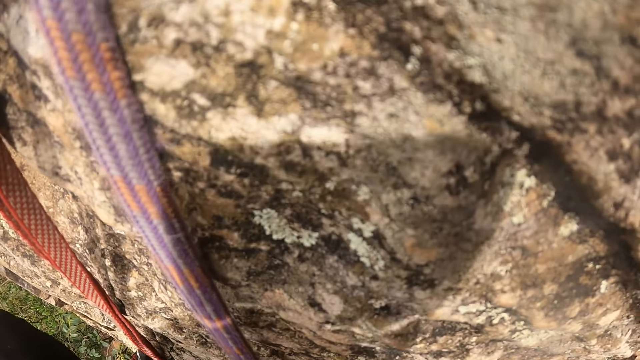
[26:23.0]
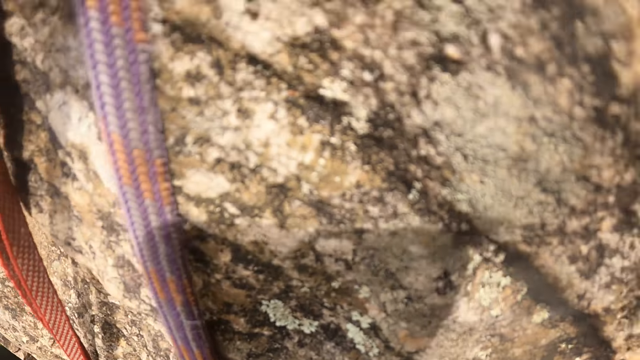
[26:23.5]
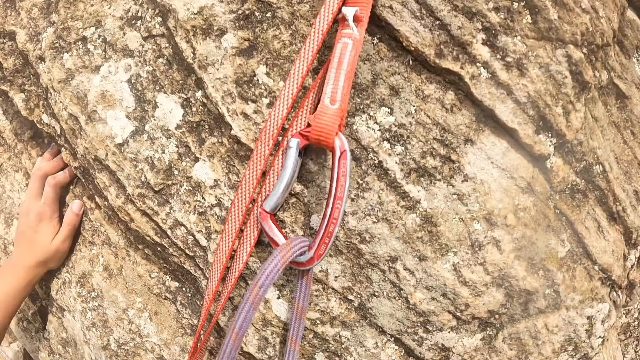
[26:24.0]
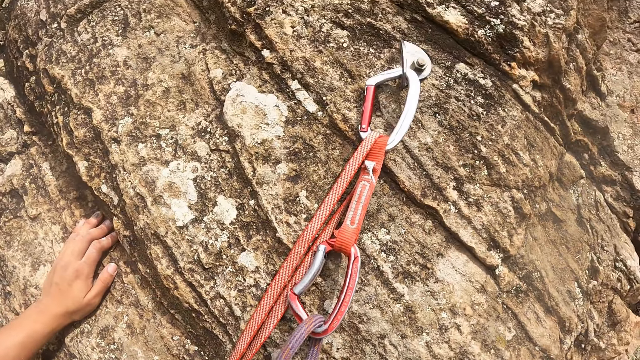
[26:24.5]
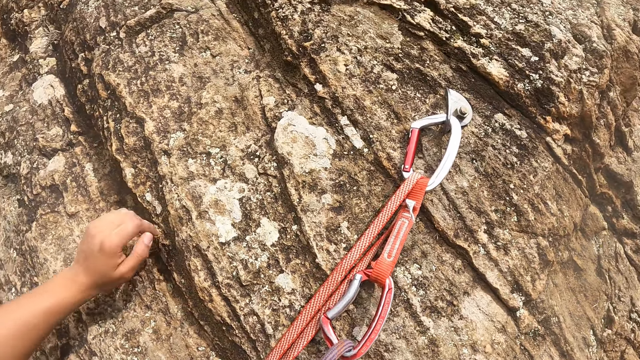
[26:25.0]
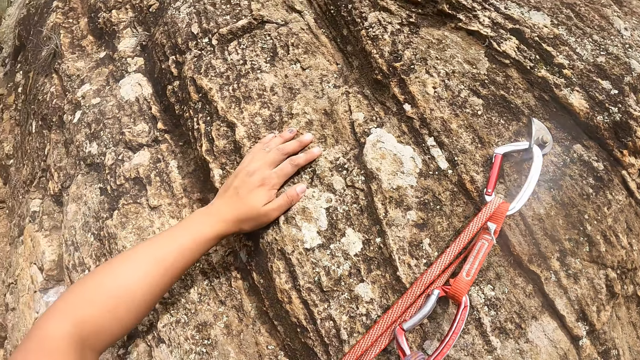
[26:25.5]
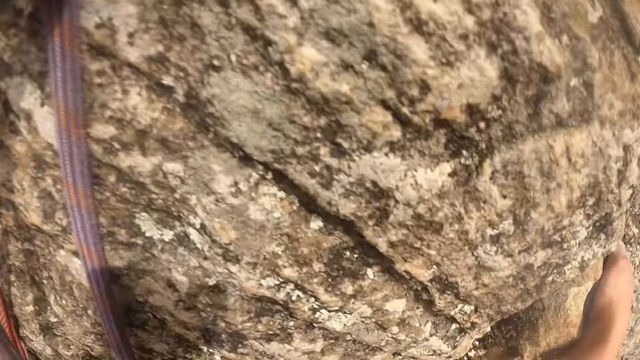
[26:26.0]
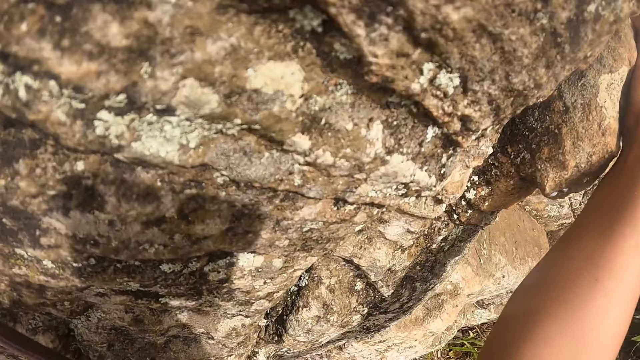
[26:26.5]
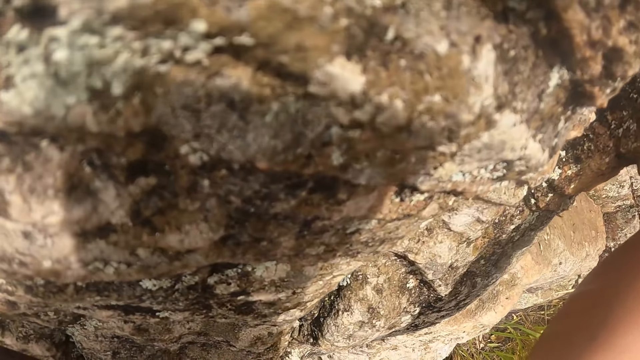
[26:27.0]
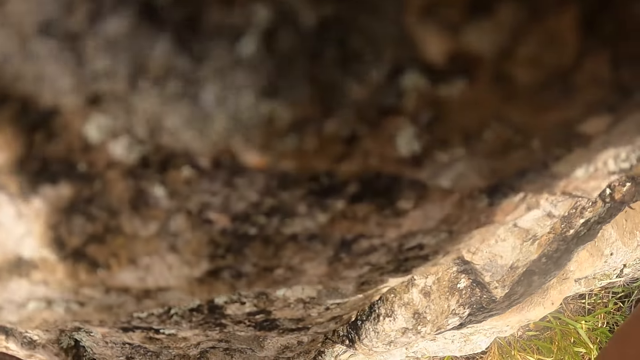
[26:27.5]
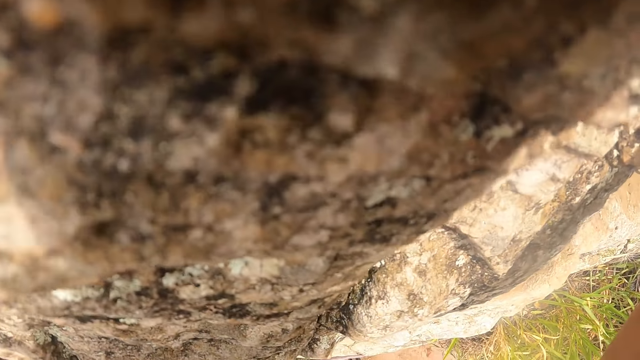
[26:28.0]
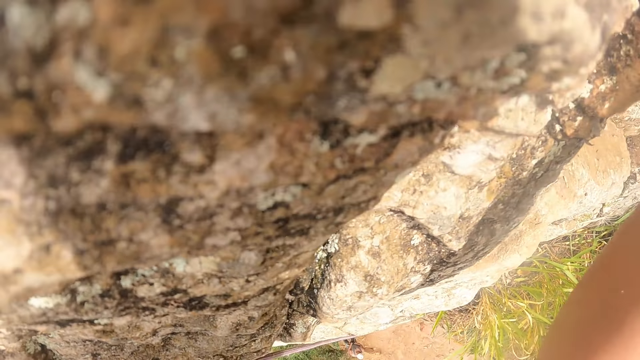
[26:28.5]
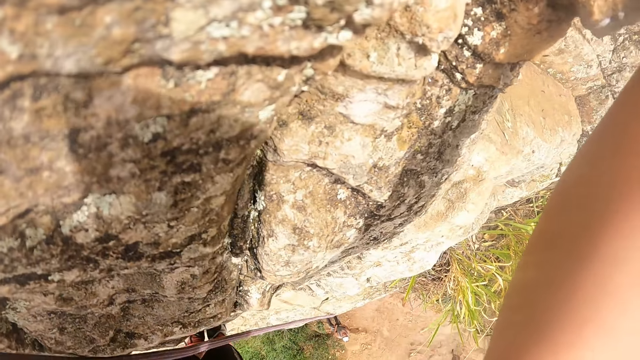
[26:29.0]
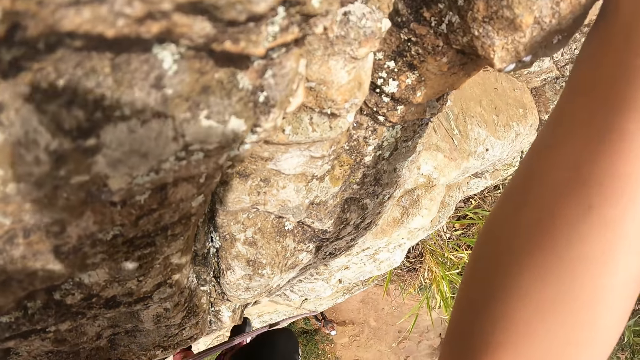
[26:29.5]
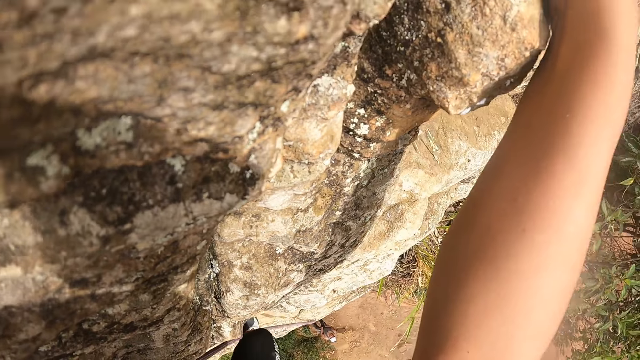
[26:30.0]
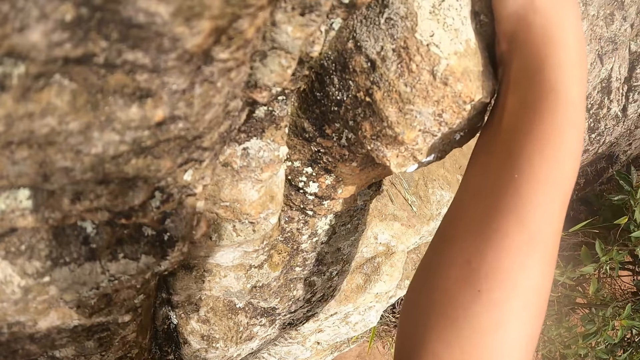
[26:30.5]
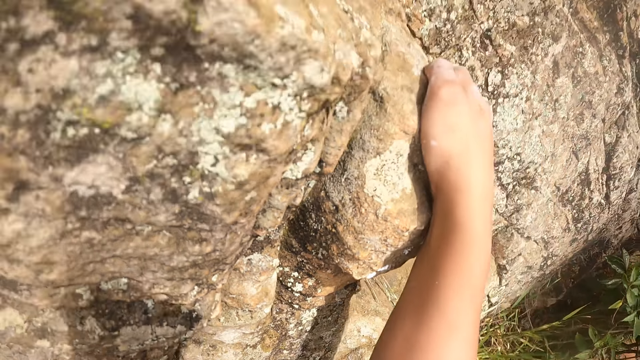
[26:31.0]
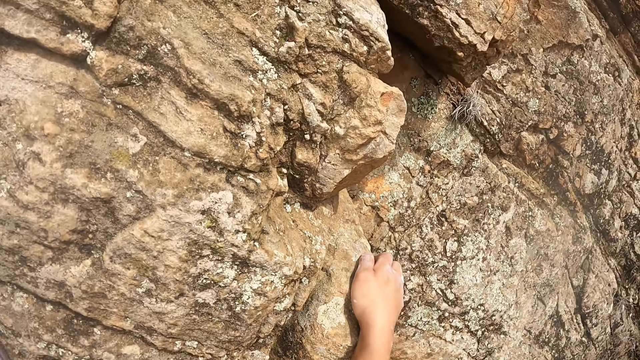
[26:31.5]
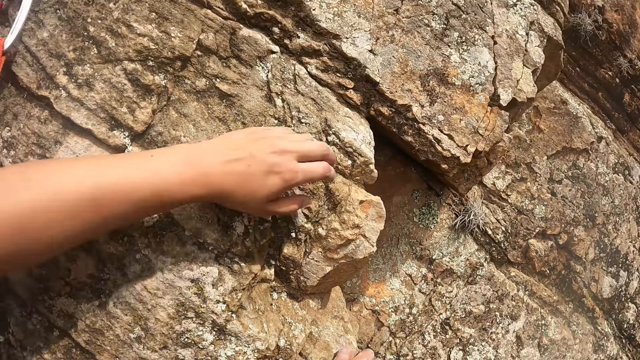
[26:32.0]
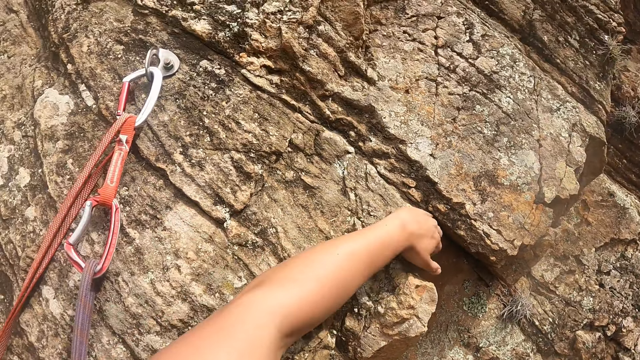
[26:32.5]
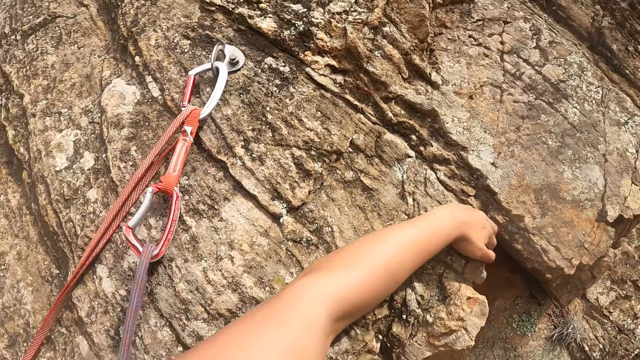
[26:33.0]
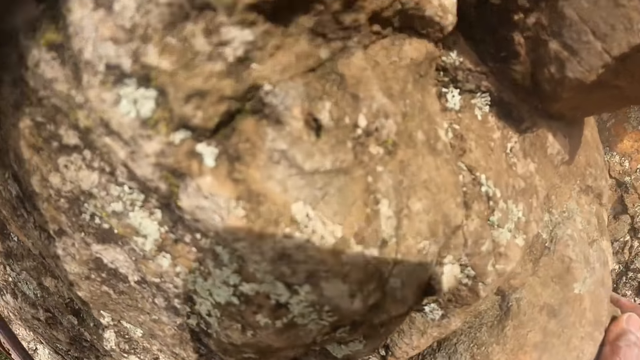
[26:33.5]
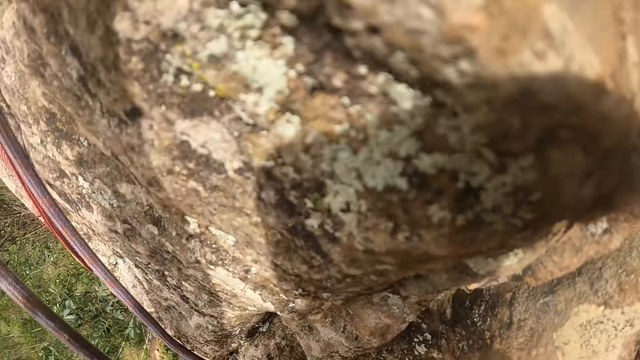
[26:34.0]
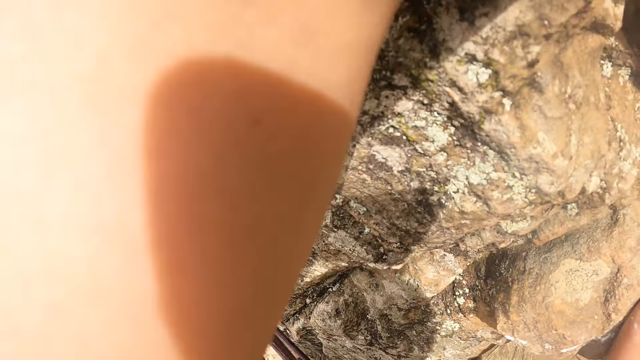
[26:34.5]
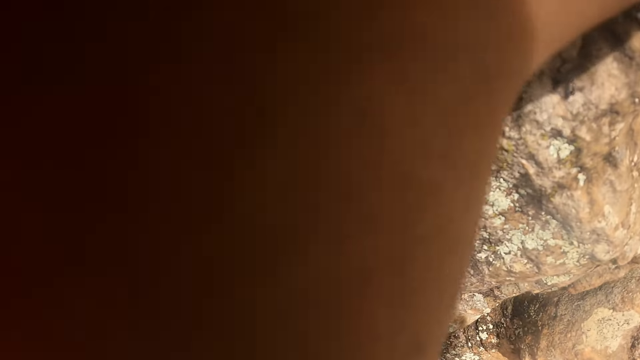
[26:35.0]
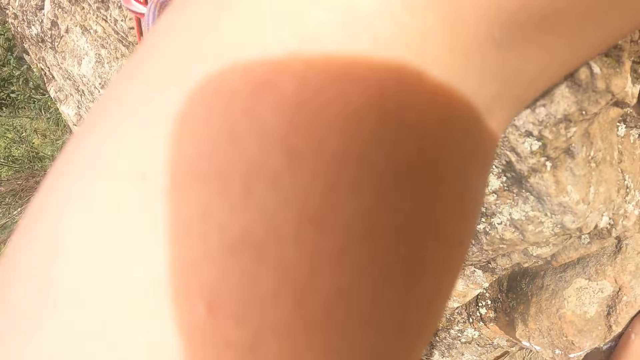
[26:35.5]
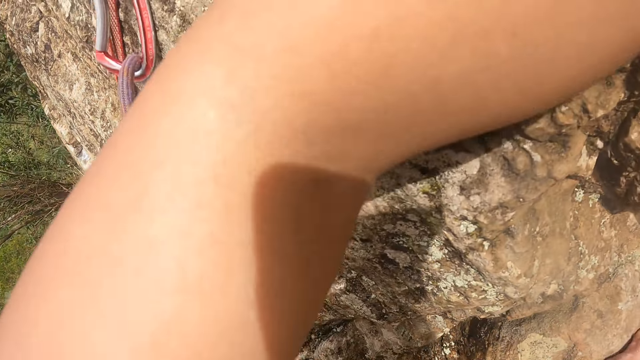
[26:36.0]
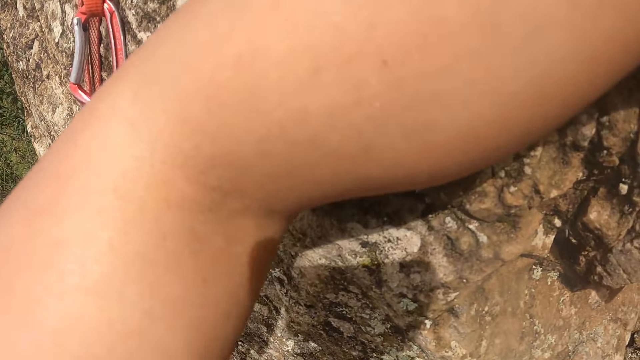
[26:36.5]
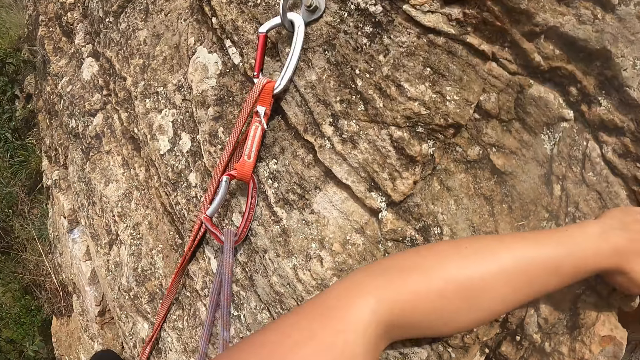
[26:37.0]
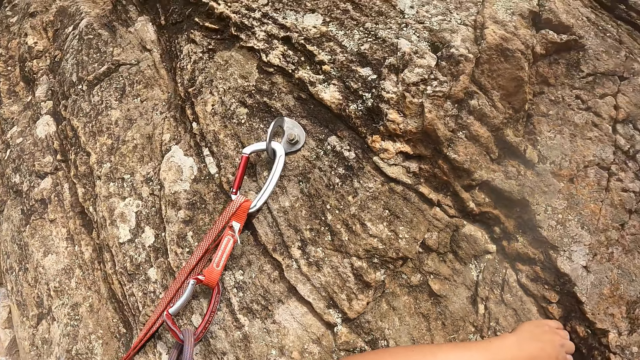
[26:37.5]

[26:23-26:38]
The camera wearer holds the mountain wall. They look around.

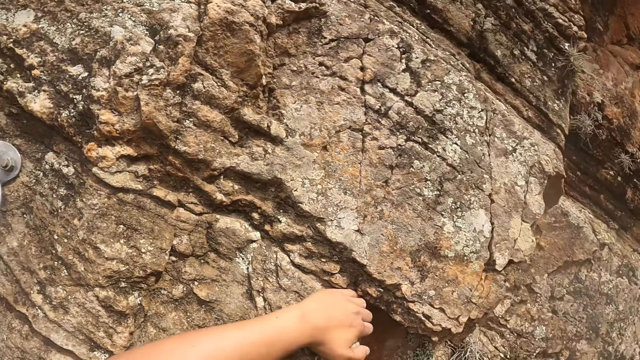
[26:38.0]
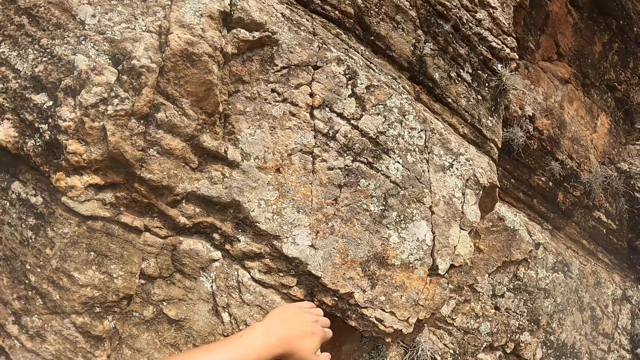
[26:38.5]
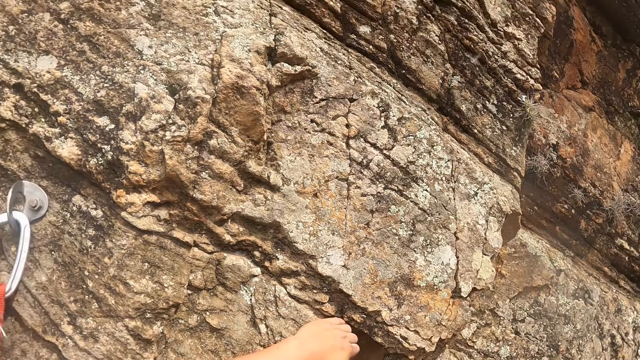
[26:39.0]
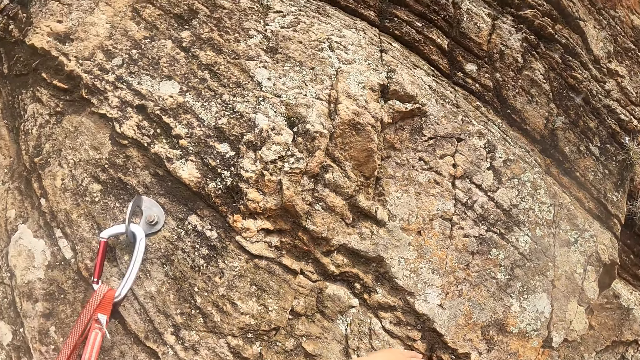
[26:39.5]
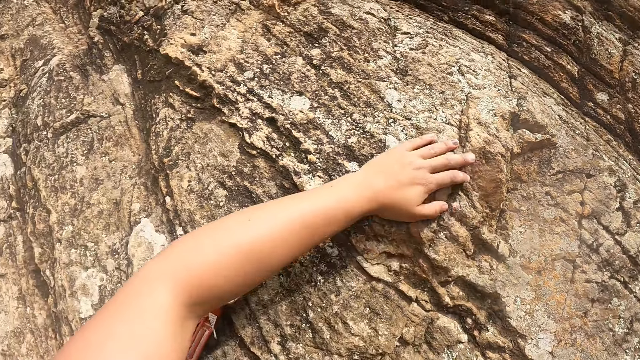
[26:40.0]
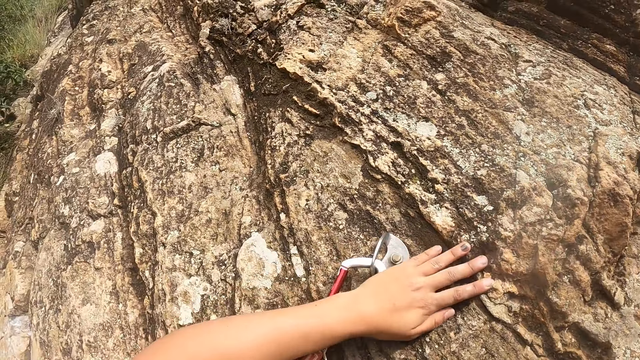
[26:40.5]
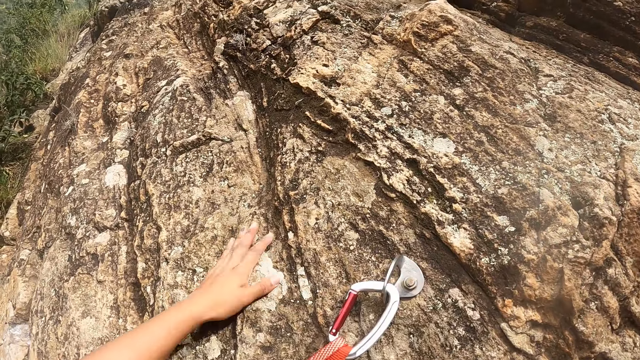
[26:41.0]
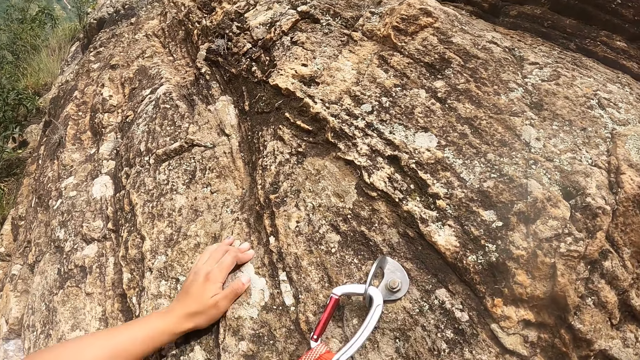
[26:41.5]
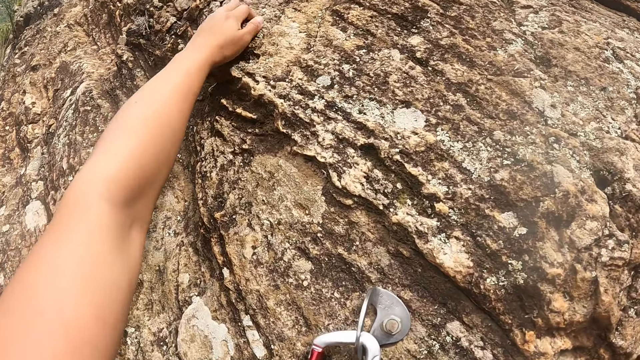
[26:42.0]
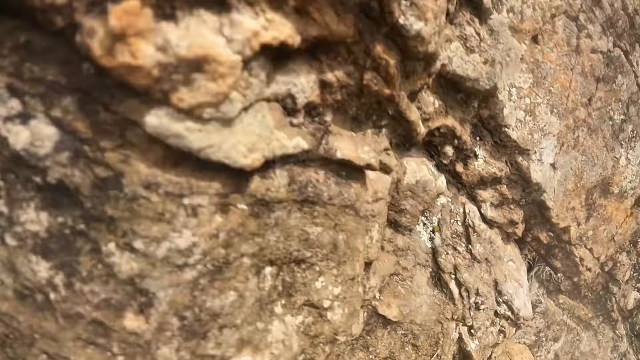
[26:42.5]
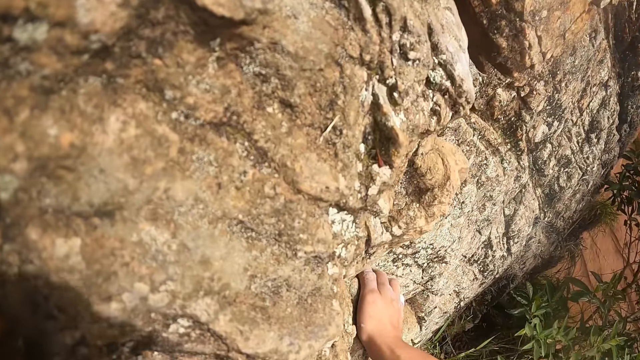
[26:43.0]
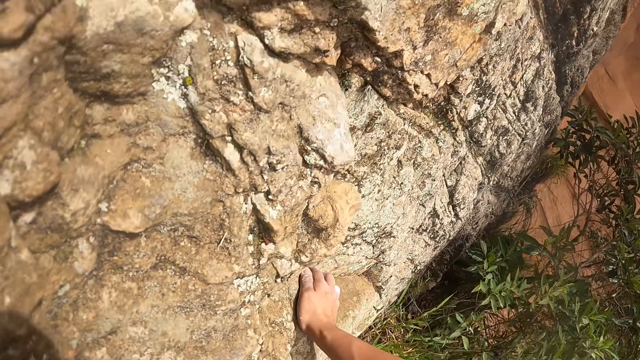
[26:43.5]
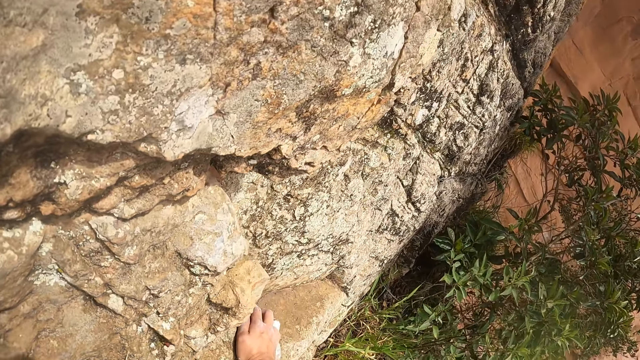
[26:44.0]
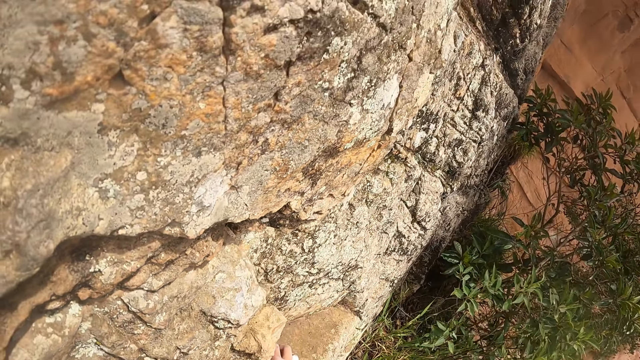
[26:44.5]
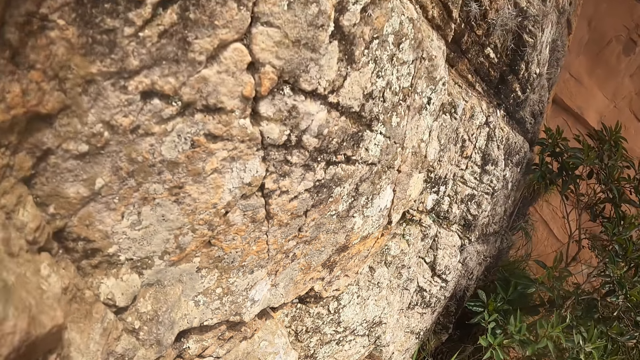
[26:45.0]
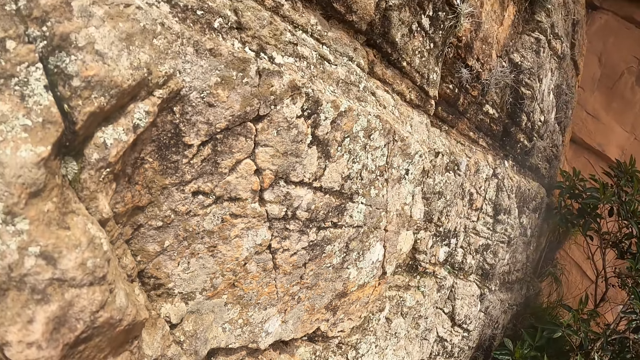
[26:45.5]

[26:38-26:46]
The camera wearer moves a hand around on the mountain wall. They look around.
